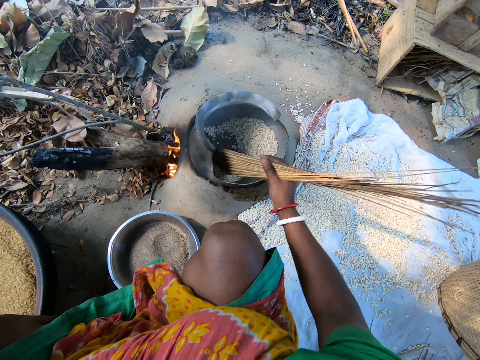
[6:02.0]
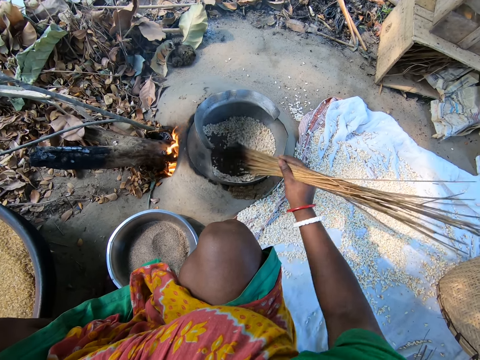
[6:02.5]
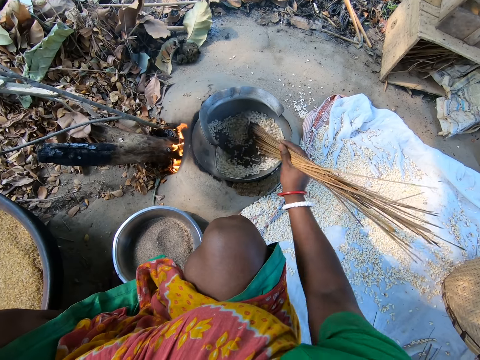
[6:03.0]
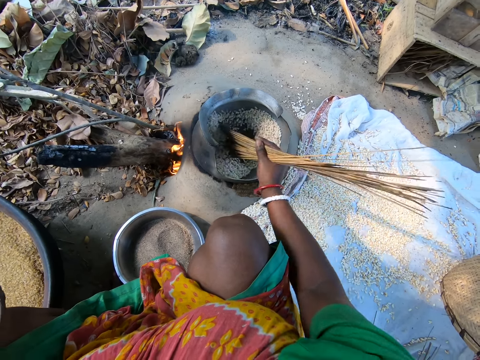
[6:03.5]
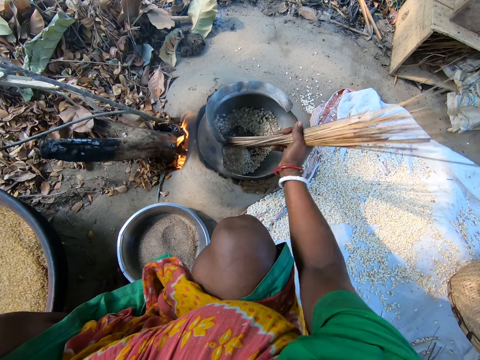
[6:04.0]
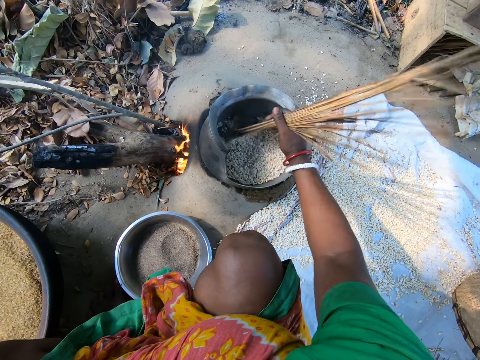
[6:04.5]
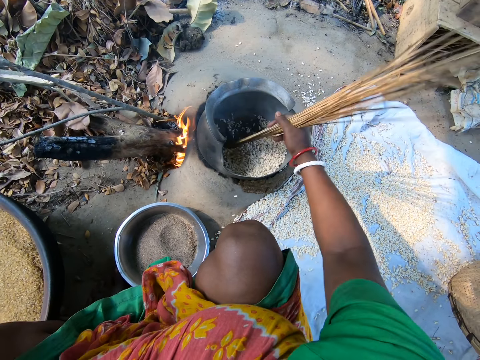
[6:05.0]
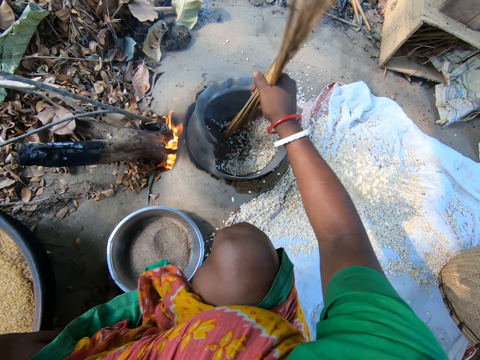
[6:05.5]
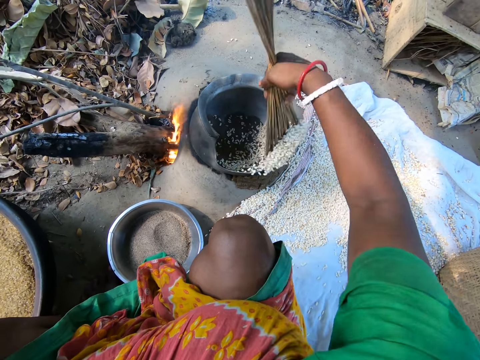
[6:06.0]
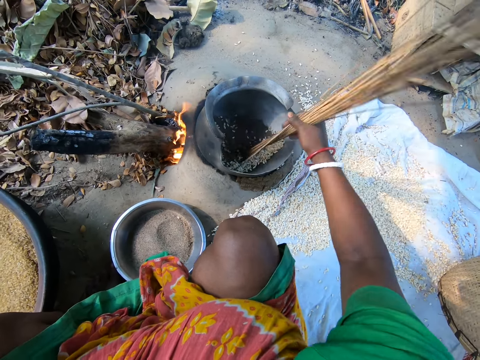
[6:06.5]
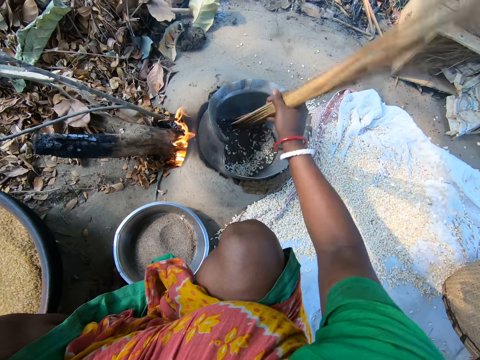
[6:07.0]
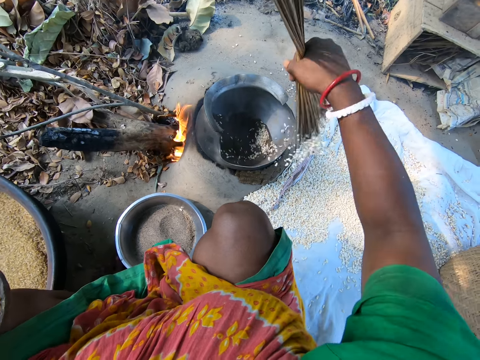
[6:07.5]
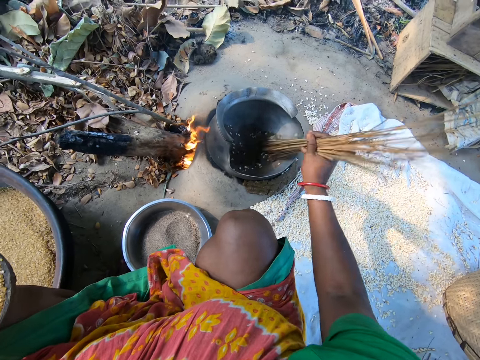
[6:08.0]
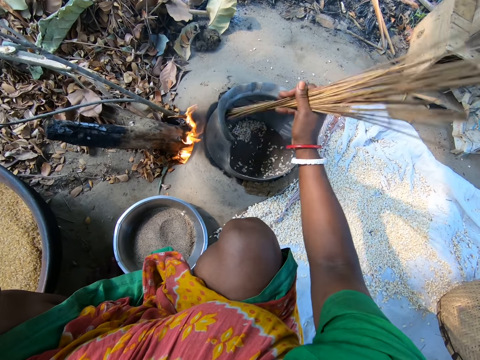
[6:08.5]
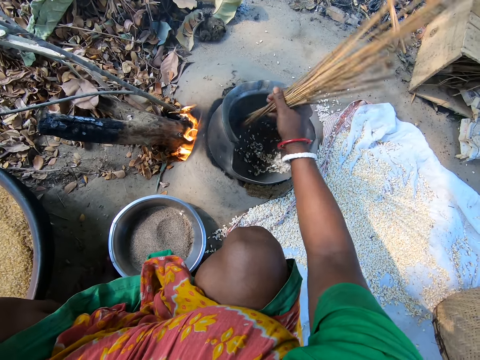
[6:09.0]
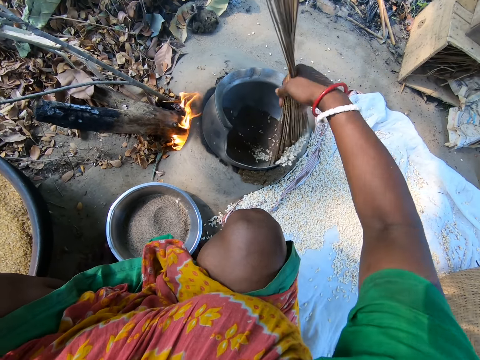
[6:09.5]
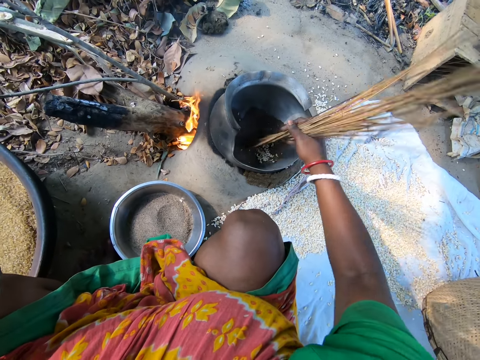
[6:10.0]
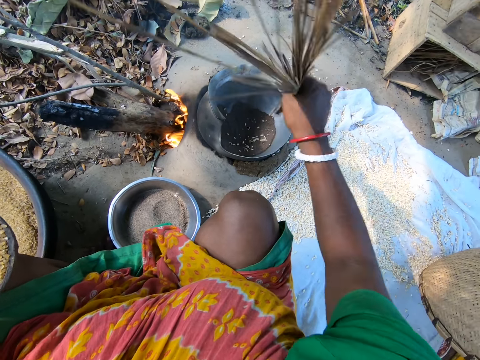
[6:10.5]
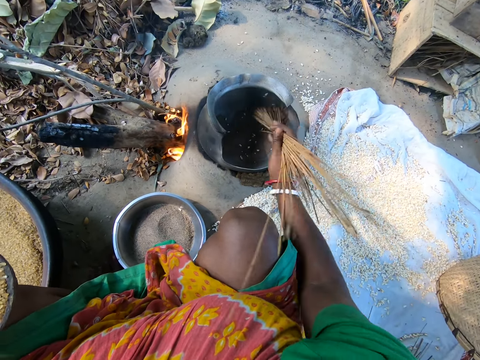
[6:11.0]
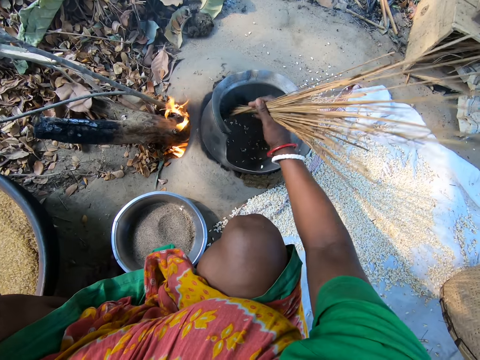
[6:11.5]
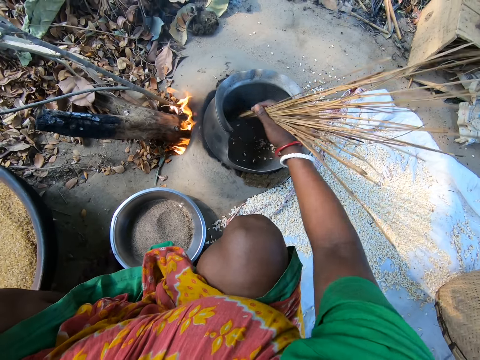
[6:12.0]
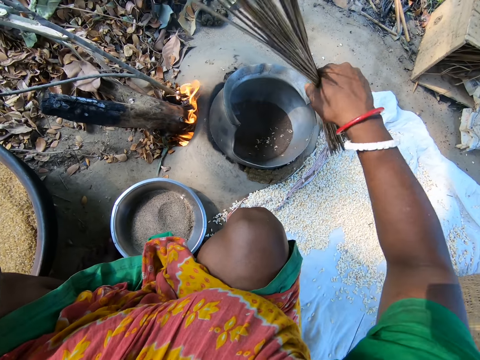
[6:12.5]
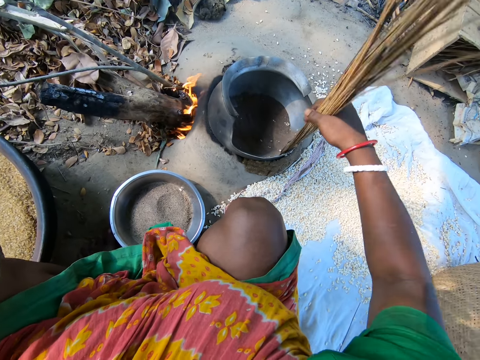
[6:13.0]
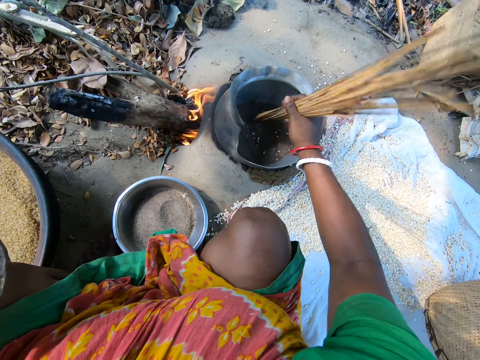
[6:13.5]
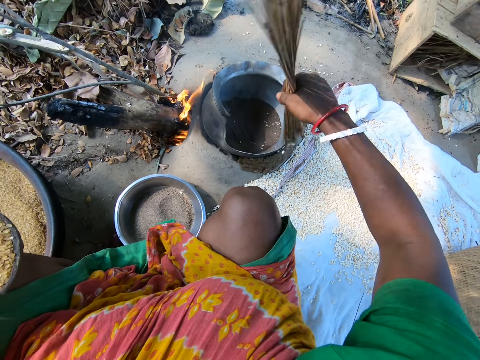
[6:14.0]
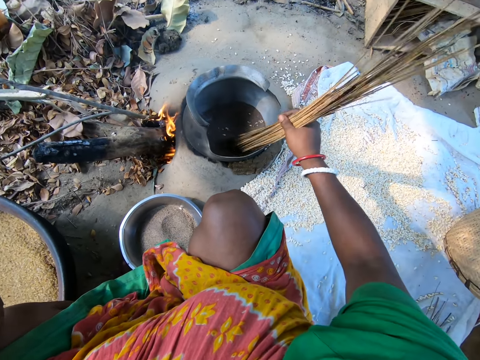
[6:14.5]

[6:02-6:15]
The camera wearer removes grain in a pot. They pour popcorns on a piece of cloth on the ground. They roast the popcorns with ash in the pot. They roast the popcorns in the pot with sticks. They pour the popcorns on the piece of cloth on the ground.

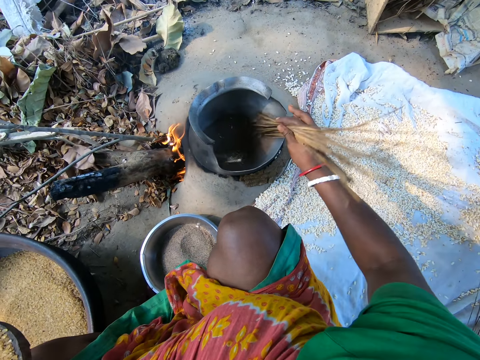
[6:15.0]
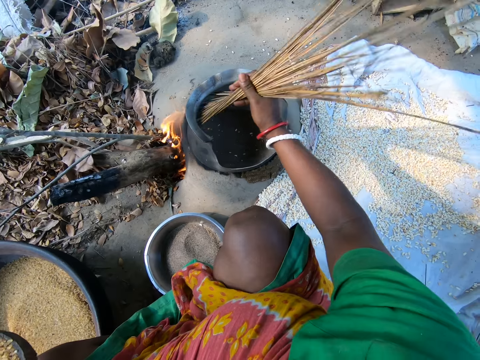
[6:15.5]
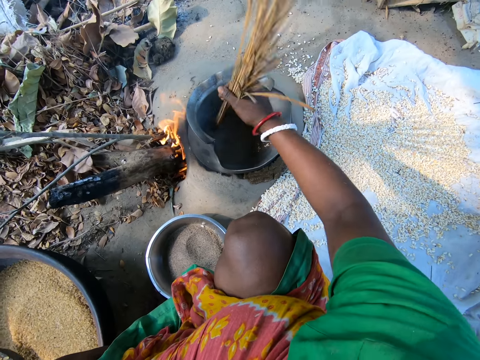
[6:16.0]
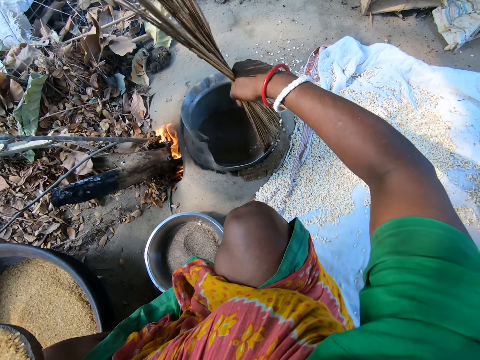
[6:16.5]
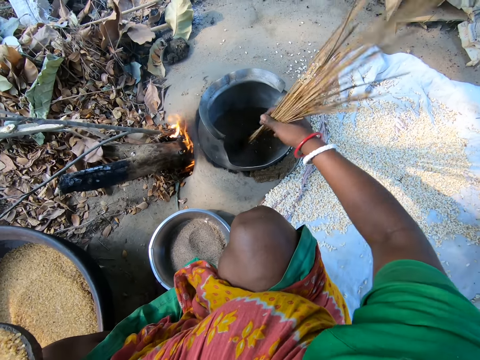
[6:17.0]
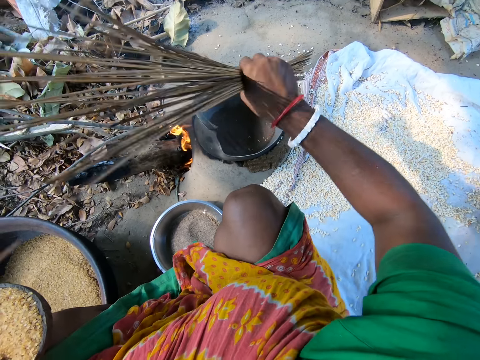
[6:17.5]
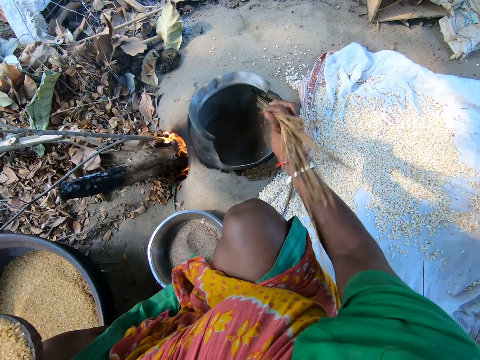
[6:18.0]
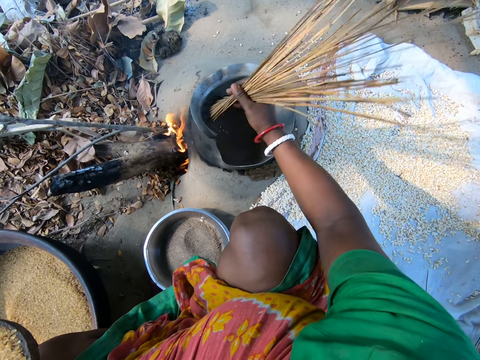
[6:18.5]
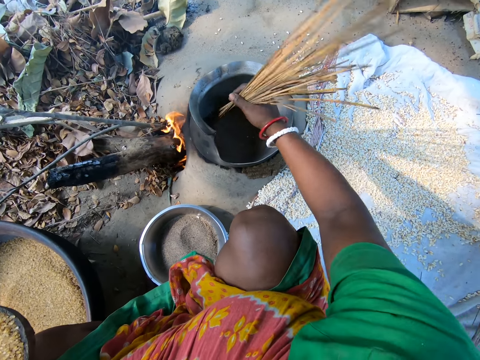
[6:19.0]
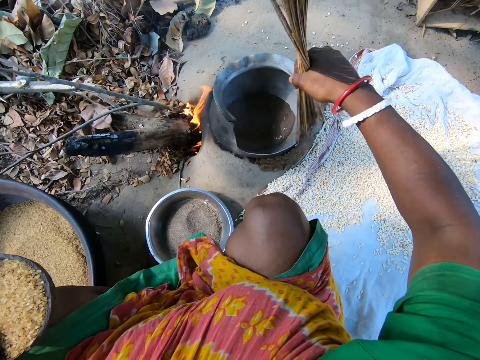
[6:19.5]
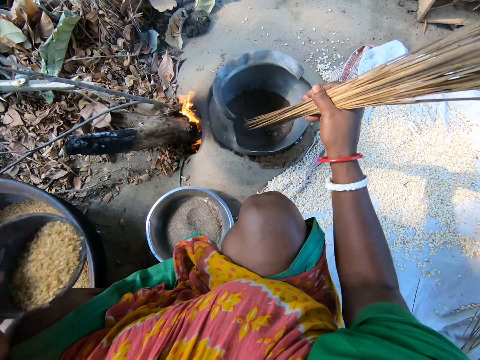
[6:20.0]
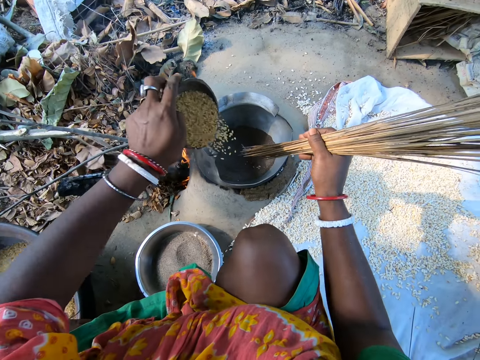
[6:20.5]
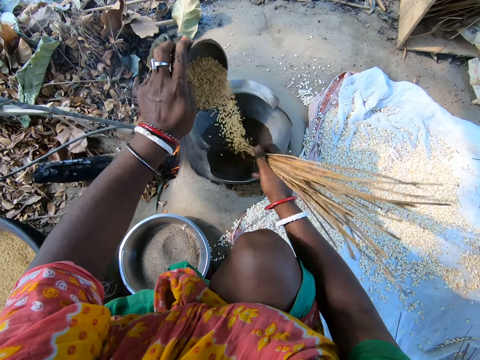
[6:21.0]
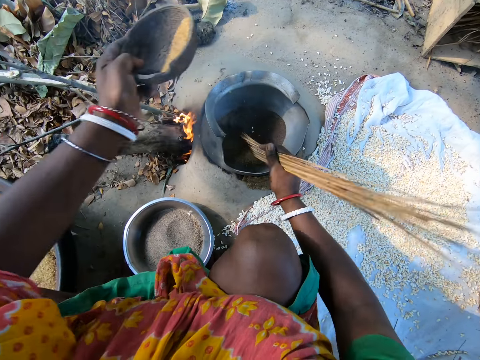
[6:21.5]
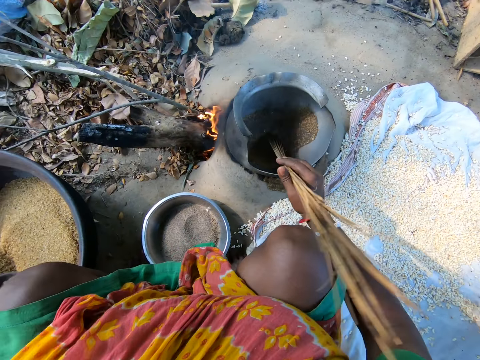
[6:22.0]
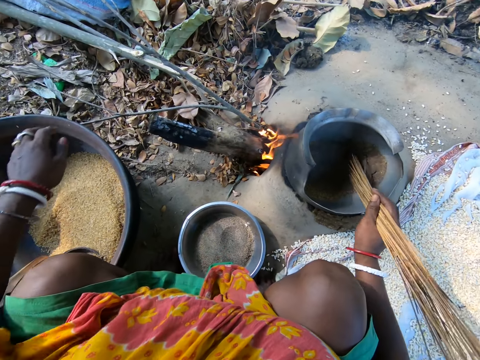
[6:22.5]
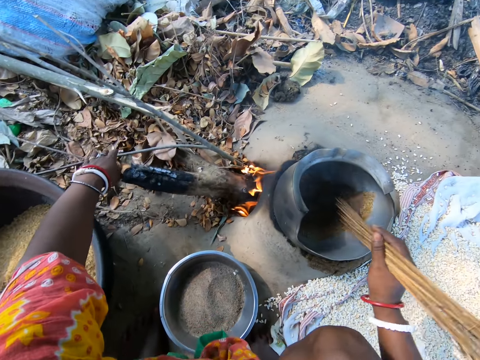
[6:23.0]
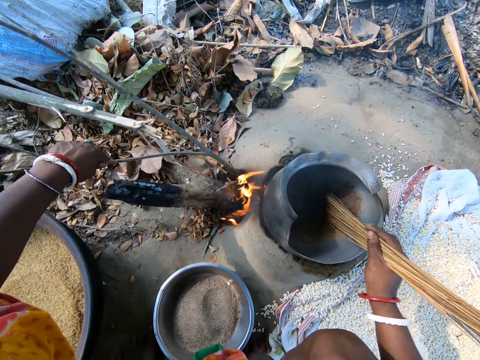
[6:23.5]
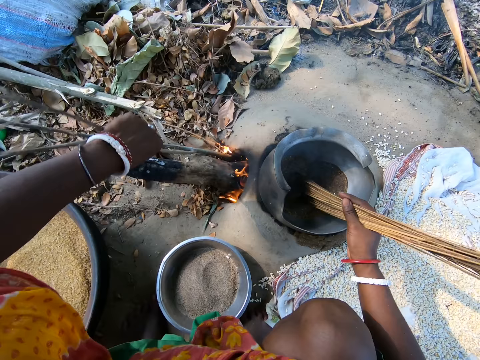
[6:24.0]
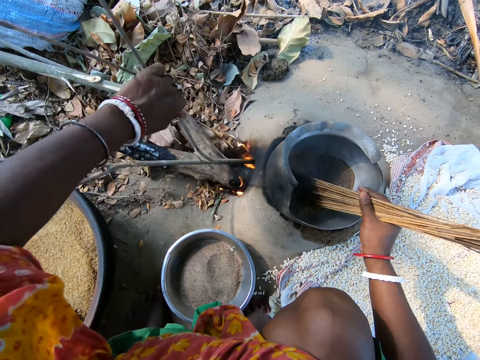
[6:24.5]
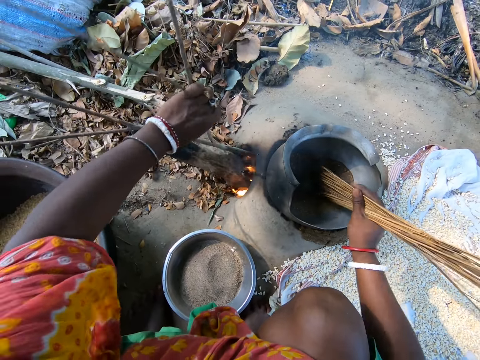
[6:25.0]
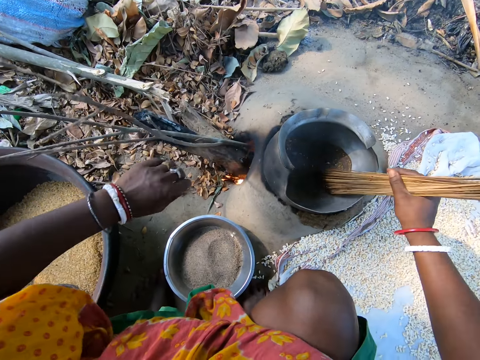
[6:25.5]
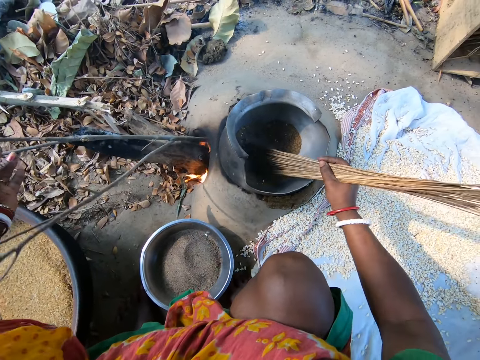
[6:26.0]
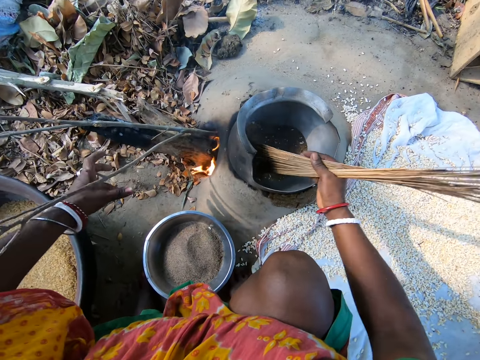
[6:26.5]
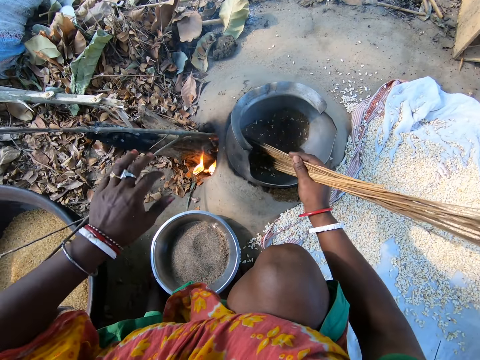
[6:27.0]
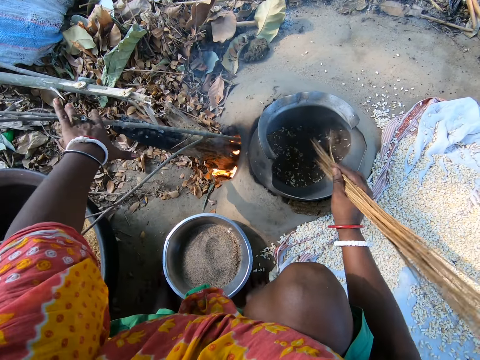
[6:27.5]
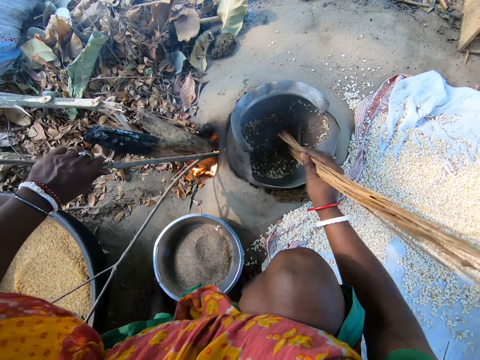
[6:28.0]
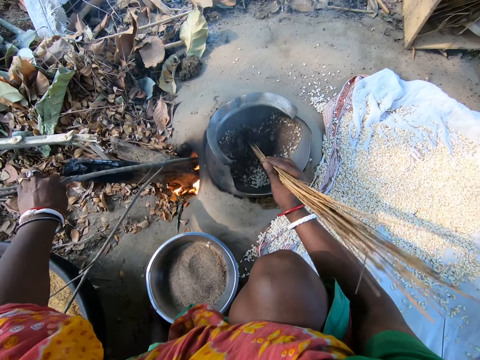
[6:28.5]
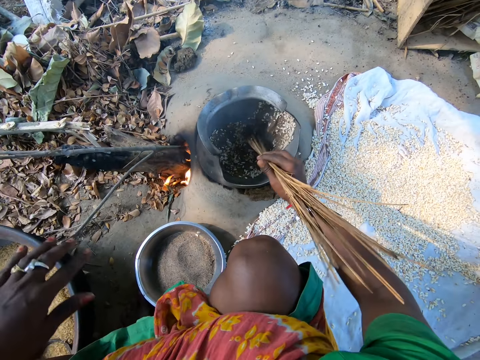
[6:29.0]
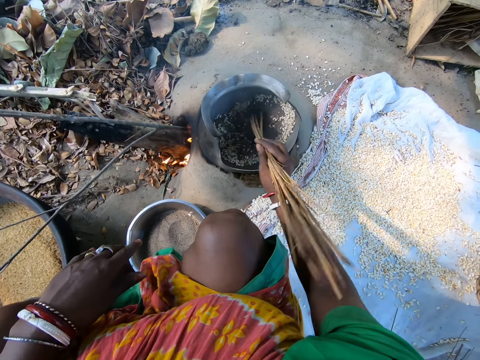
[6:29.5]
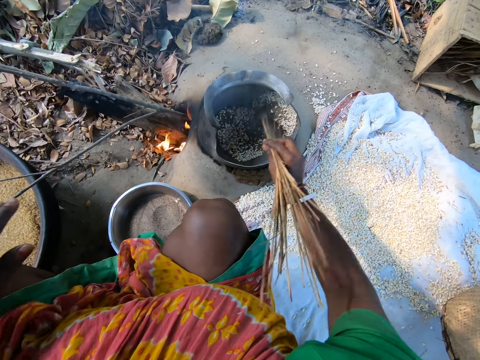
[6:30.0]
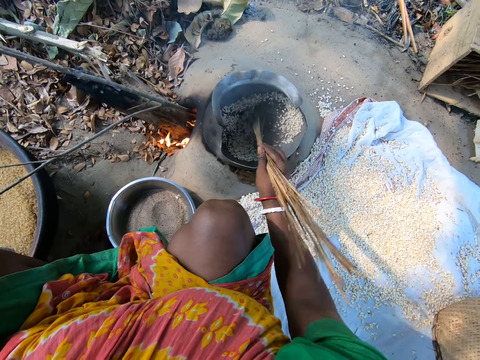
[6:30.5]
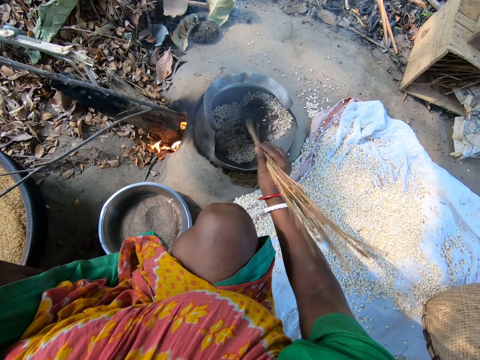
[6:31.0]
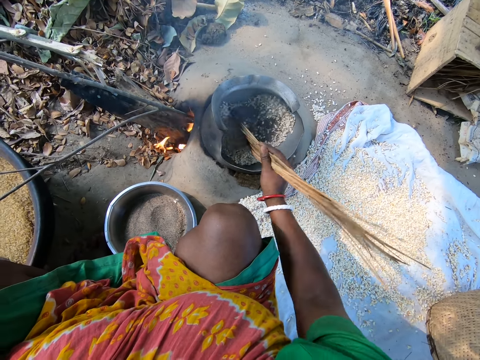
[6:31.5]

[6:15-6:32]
The camera wearer roasts popcorns in a pot with sticks. They pour the popcorns on a piece of cloth on the ground. They roast the popcorns in the pot with the sticks. They pour the popcorns or grain on a roasted ash in the pot. They mix the grain in the pot. They put a dish of popcorns in a basin of popcorns. They roast the popcorns in the pot. They adjust wood in the fire. They push firewood in the fire. They mix the grain in the pot. They roast the popcorns in the pot.
